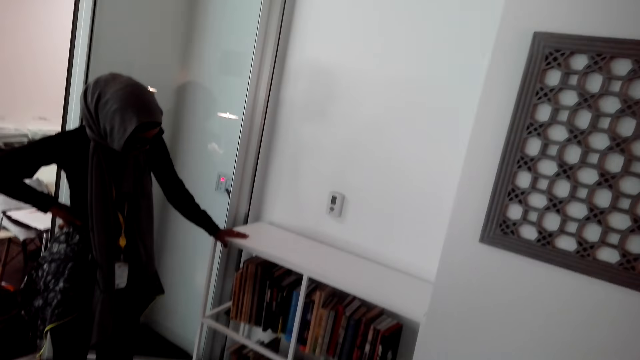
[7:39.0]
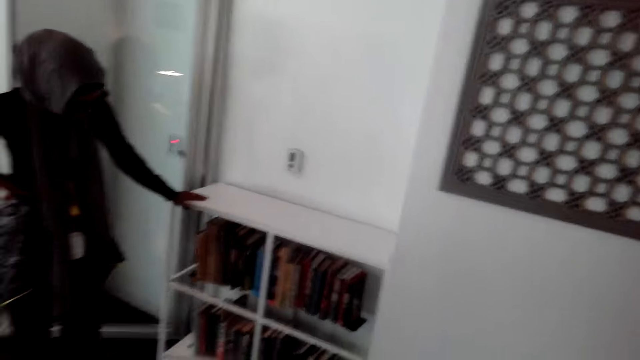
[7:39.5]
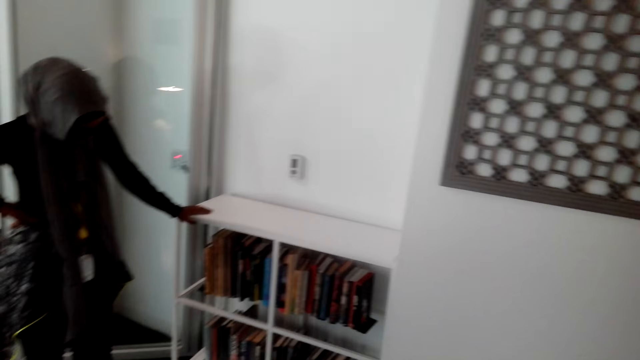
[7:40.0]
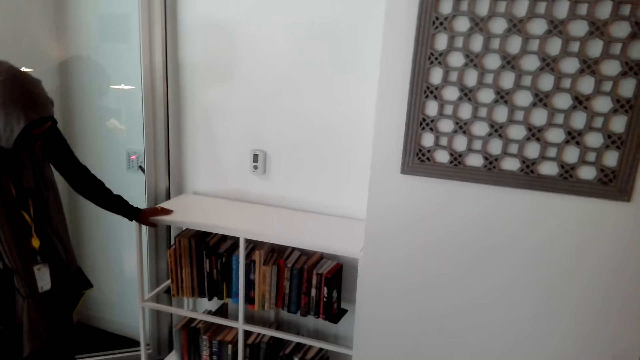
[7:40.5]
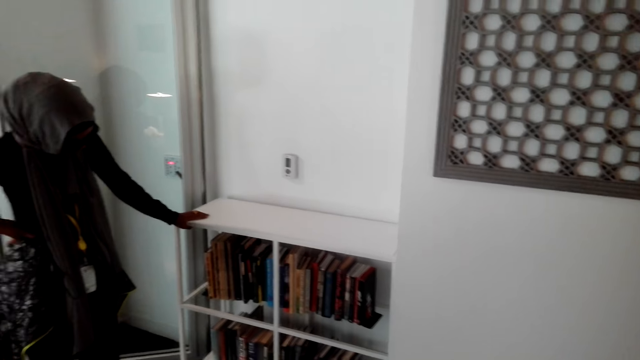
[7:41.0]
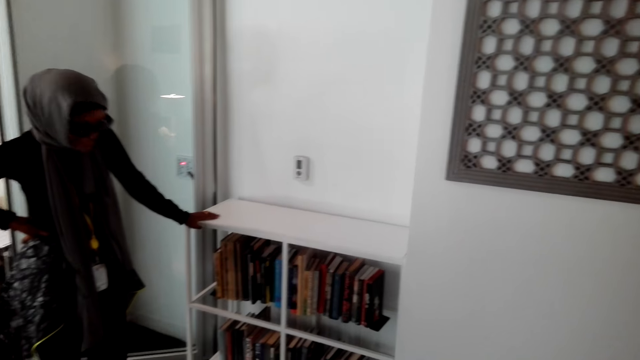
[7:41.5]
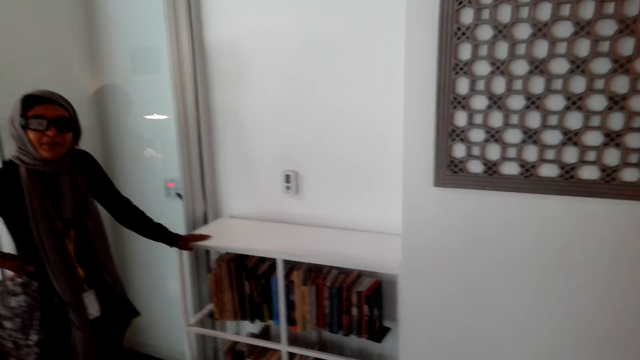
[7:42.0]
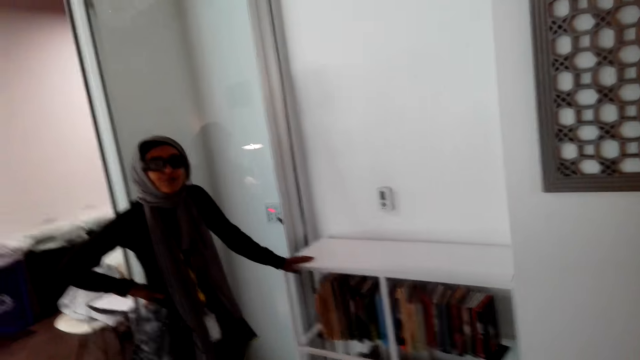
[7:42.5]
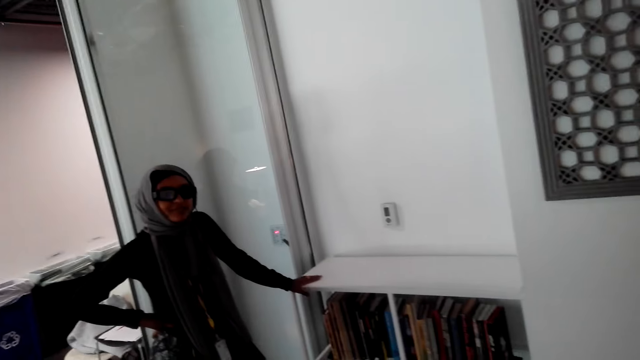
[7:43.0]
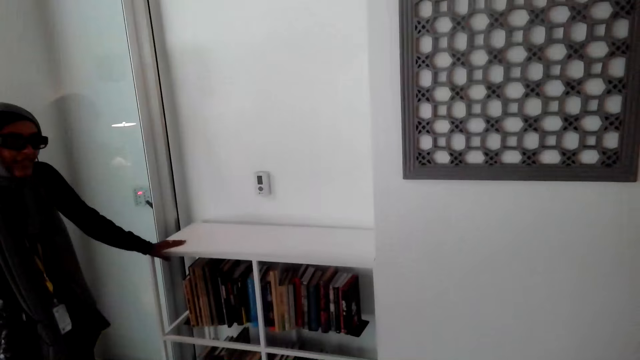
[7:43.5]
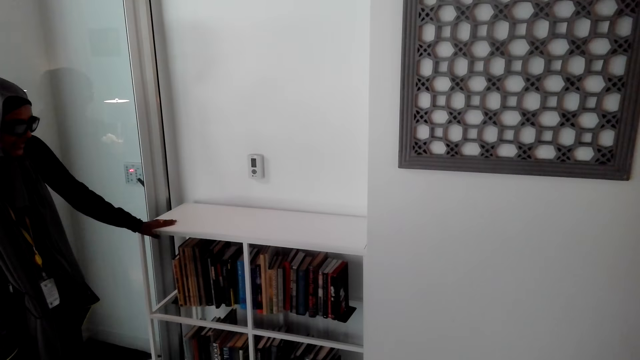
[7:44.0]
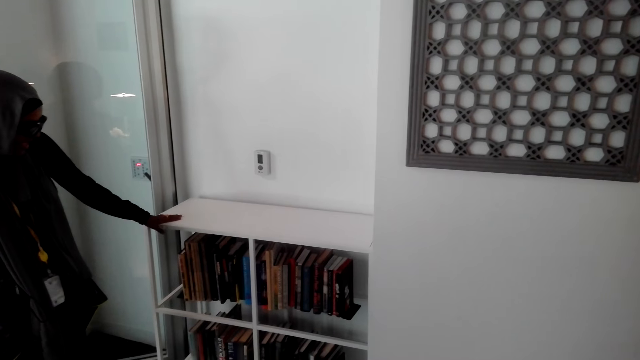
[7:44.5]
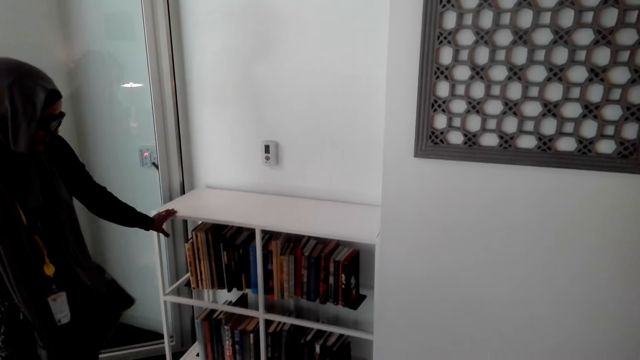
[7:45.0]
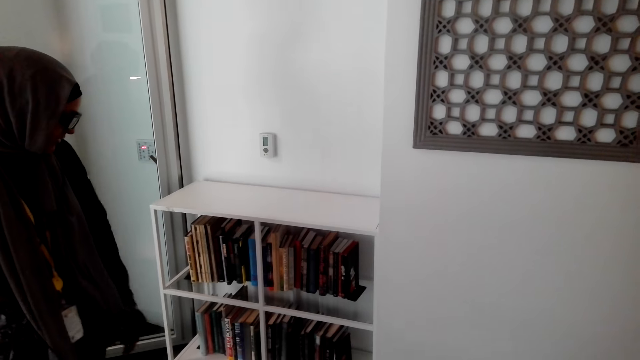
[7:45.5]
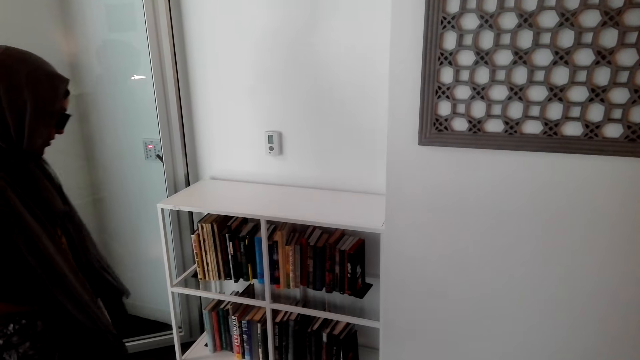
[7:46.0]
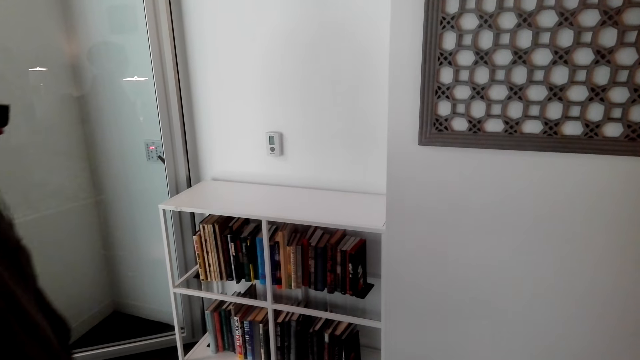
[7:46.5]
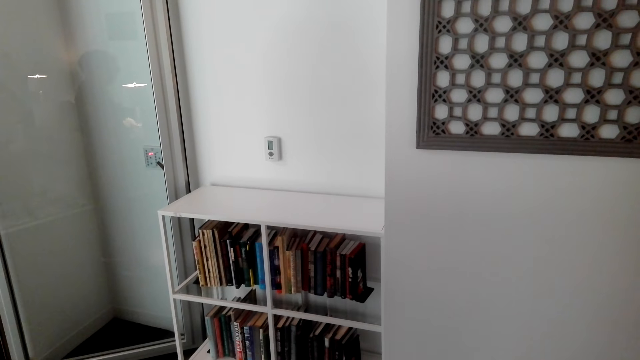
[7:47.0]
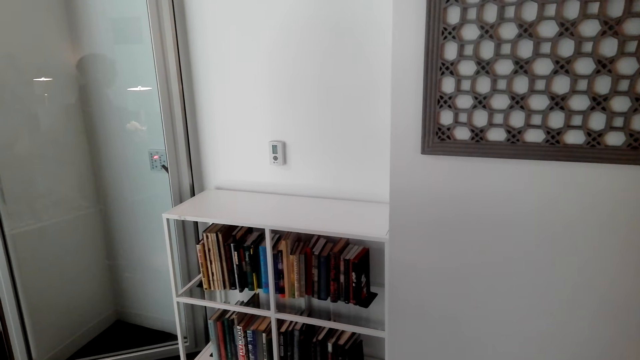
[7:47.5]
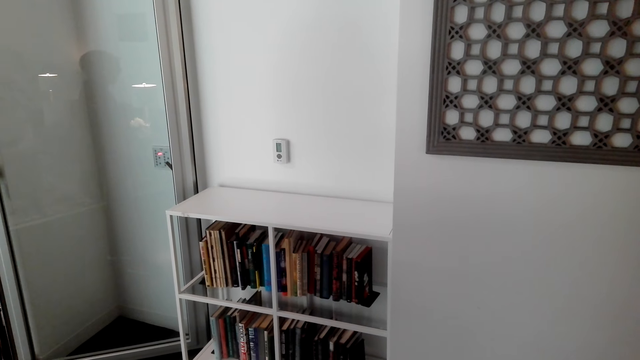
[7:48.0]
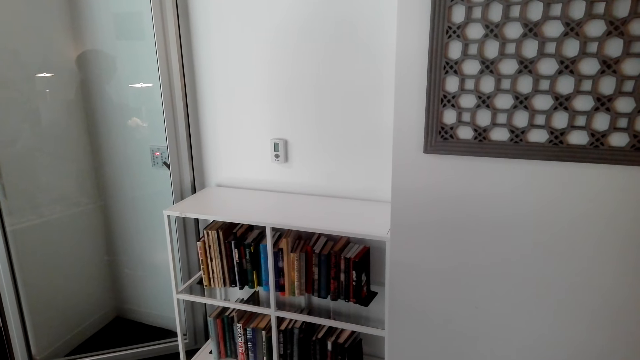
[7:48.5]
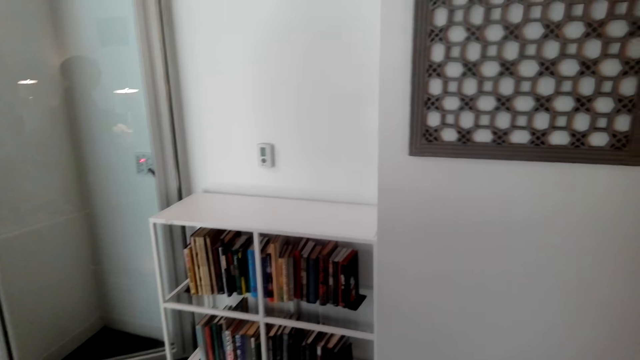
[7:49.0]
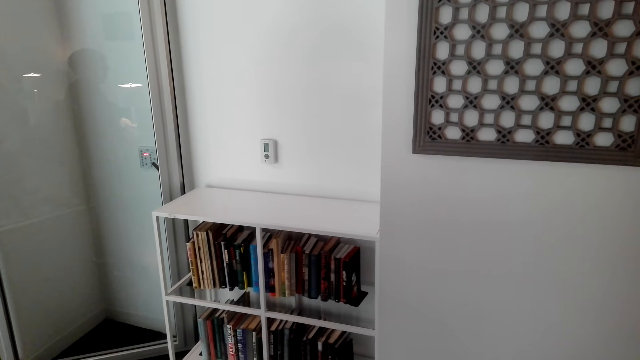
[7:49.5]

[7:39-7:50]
The camera wearer looks at the bookshelf. A person moves from the bookshelf.

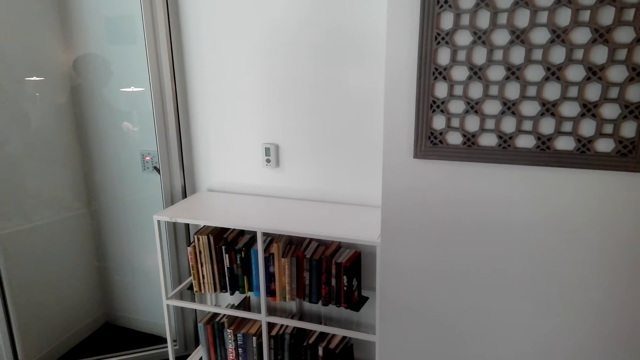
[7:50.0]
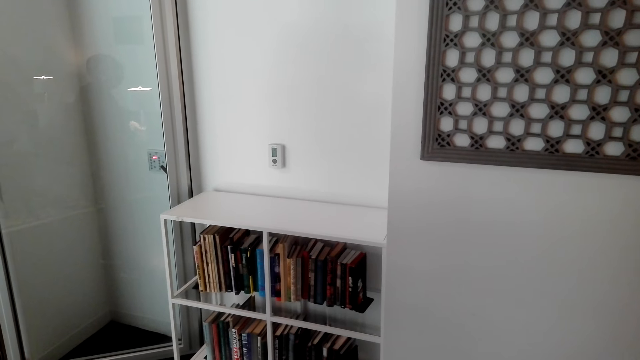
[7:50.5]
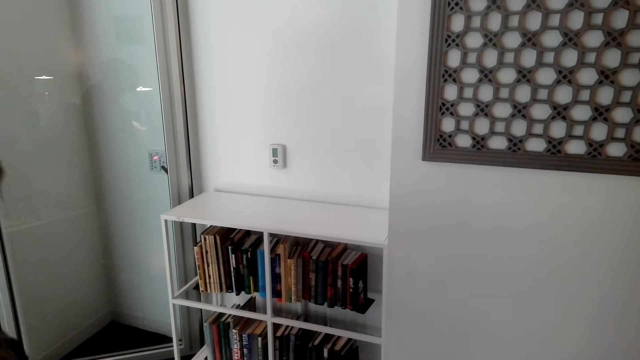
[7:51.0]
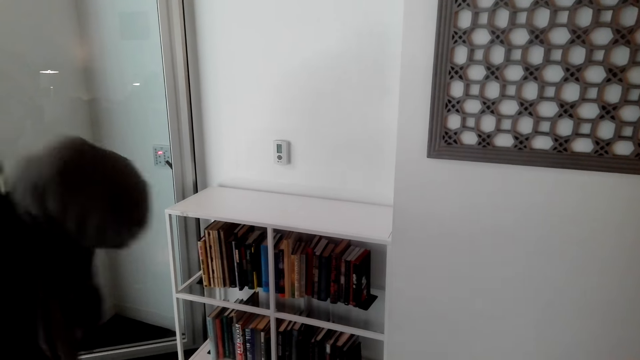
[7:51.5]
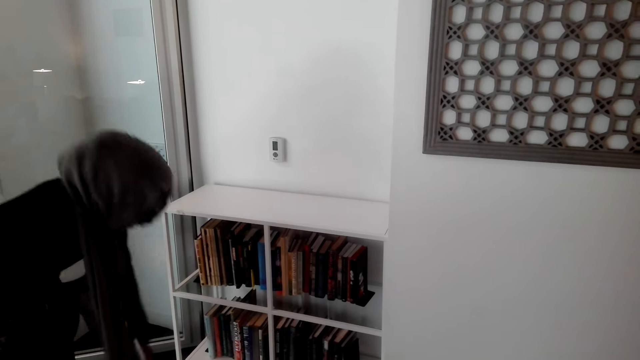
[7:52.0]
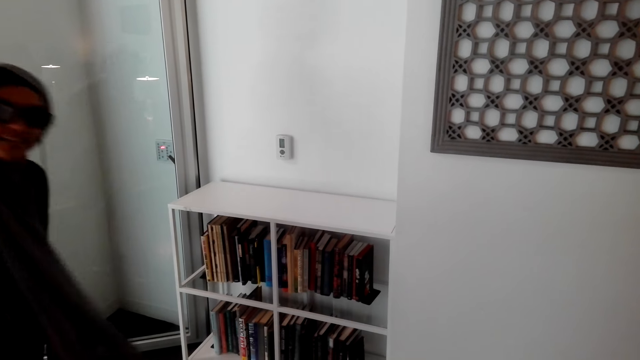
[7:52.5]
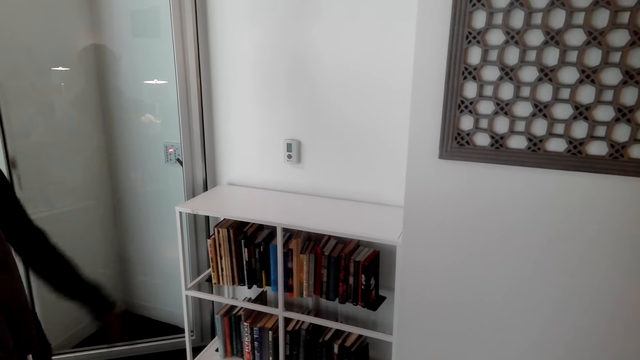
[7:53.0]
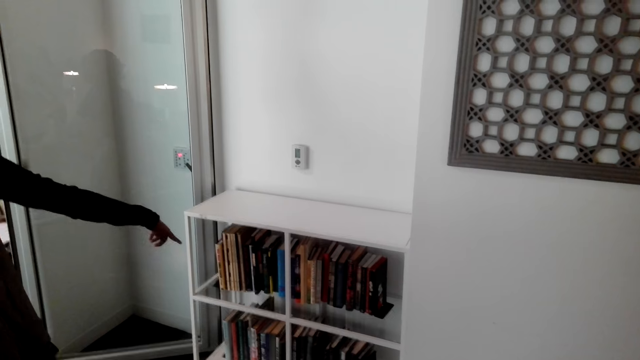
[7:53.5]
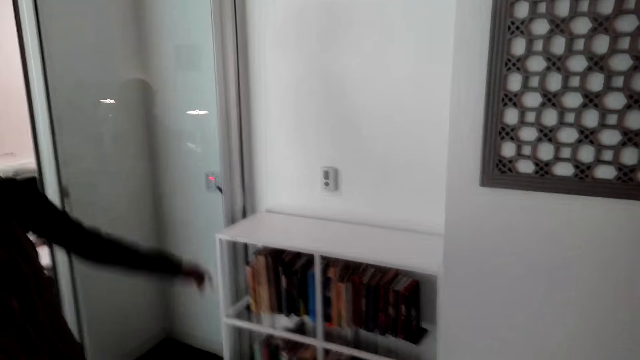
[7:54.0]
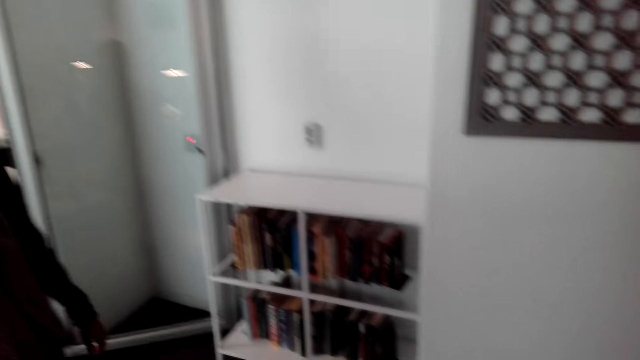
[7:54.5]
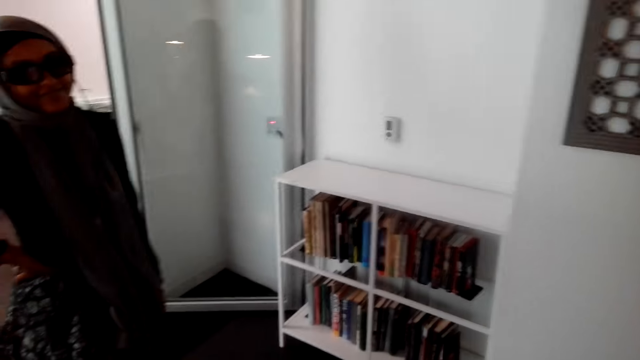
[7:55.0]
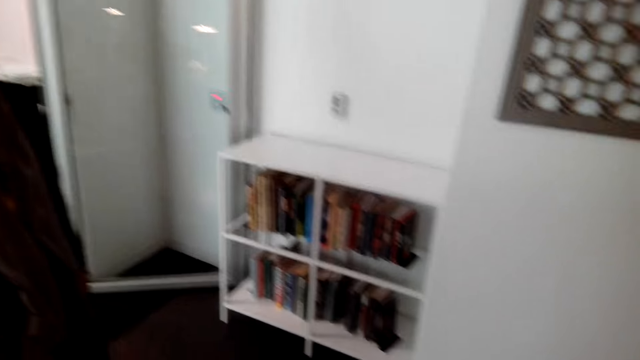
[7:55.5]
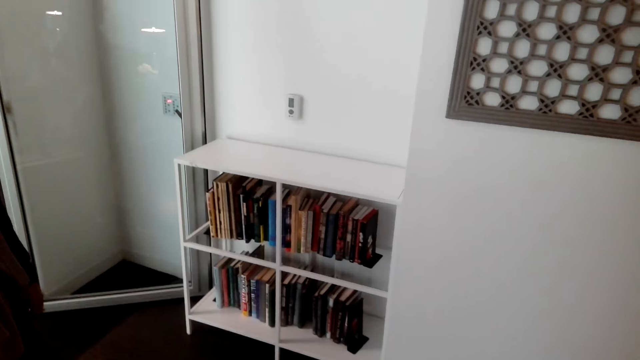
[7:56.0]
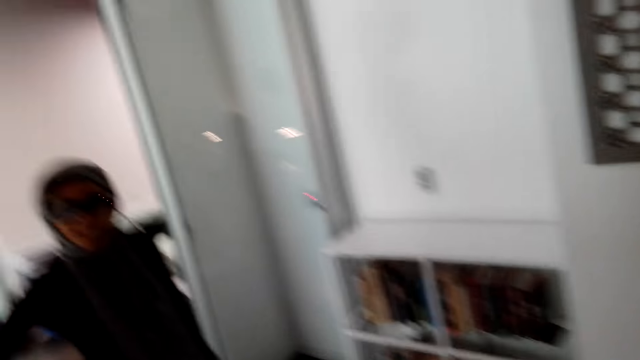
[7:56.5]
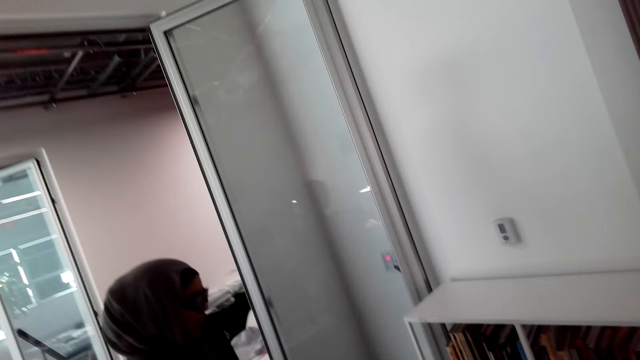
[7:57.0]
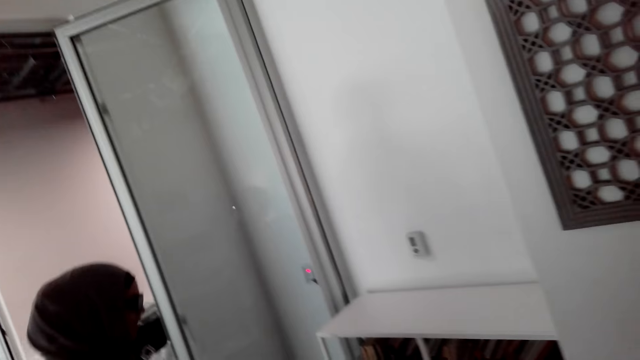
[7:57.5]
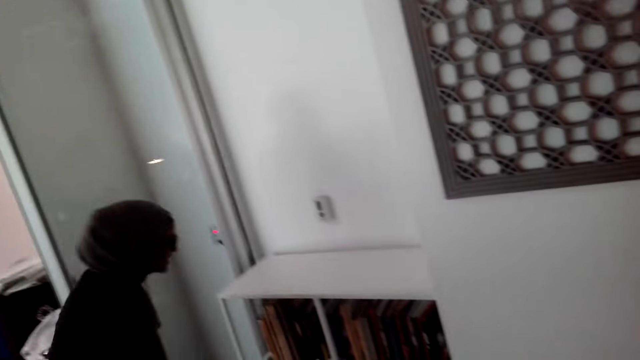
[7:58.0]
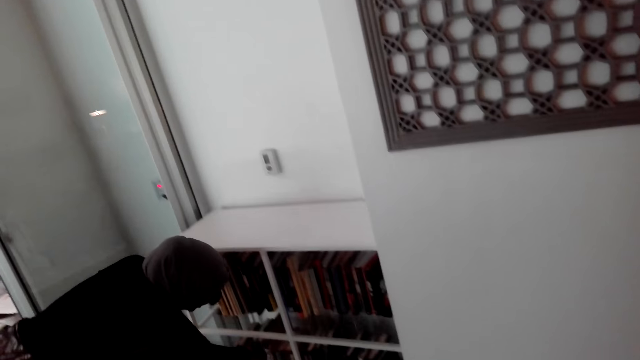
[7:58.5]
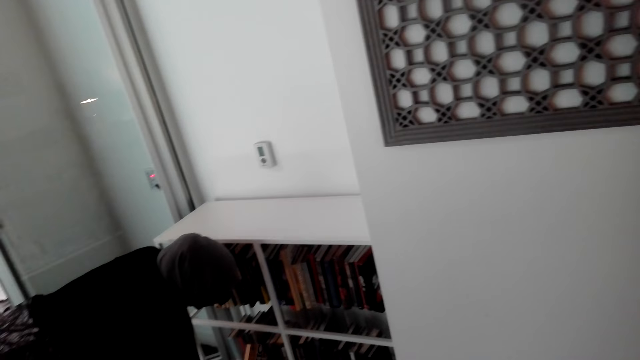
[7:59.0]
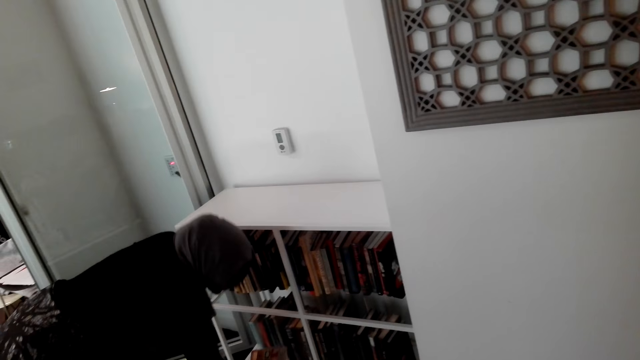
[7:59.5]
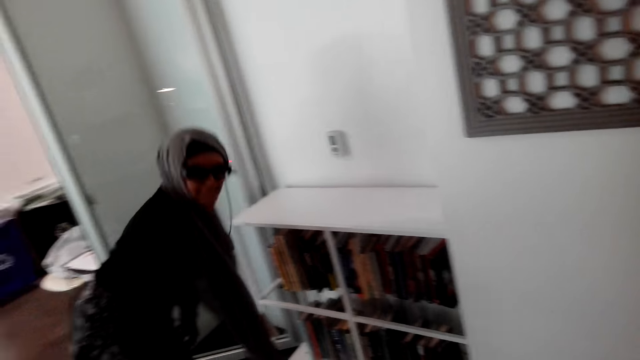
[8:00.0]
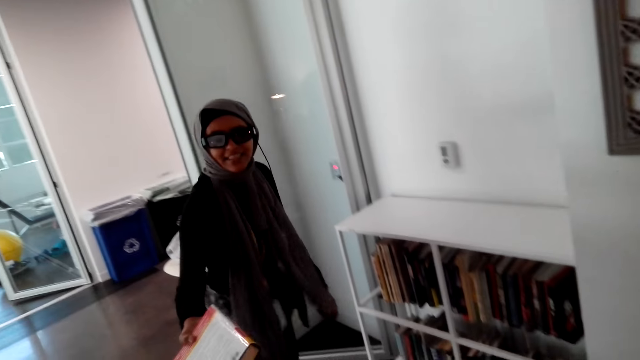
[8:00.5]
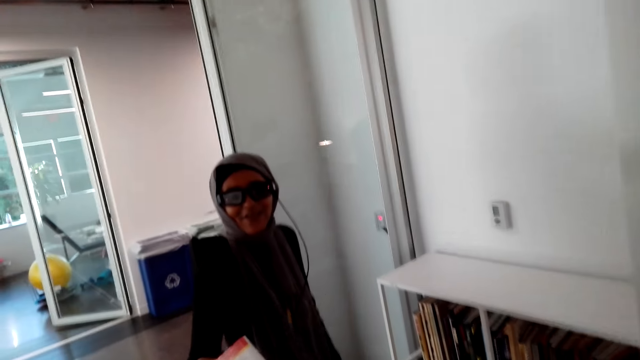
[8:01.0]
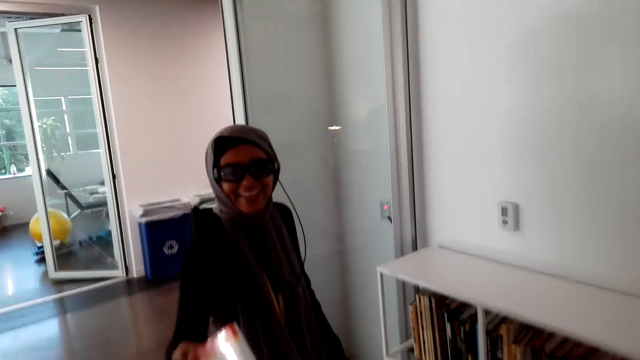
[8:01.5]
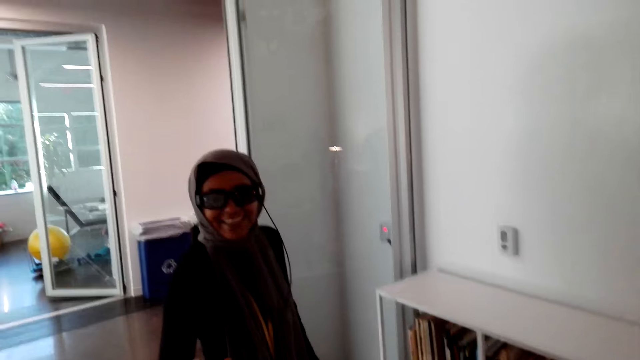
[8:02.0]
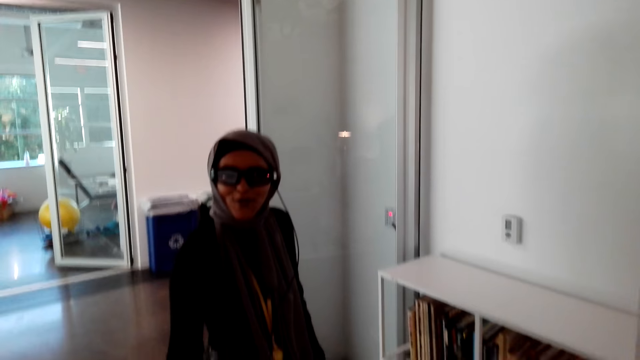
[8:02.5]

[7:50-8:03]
A person bends down. The person shows the camera wearer the books. The person picks the book from the bookshelf. The person gives the camera wearer the book.
